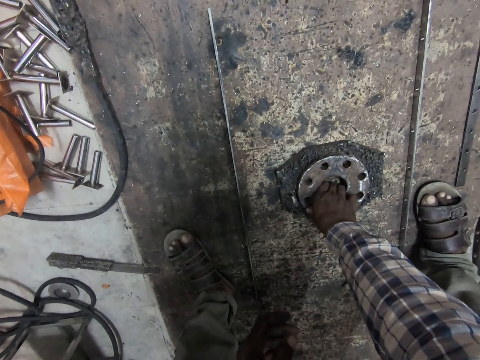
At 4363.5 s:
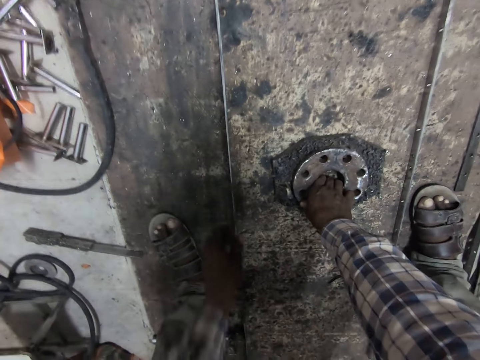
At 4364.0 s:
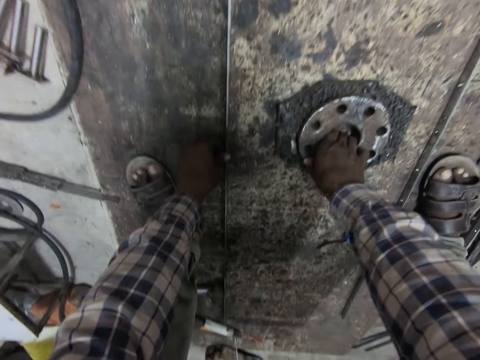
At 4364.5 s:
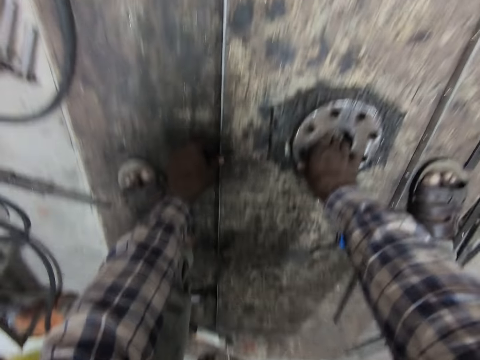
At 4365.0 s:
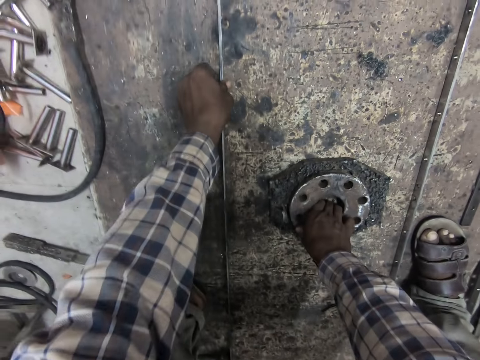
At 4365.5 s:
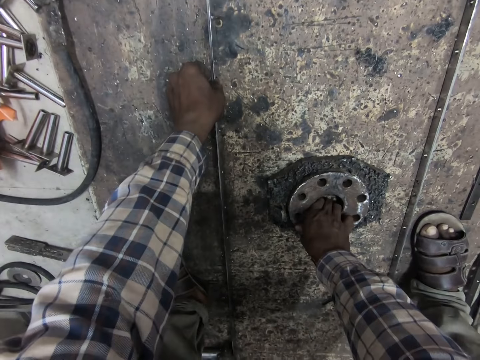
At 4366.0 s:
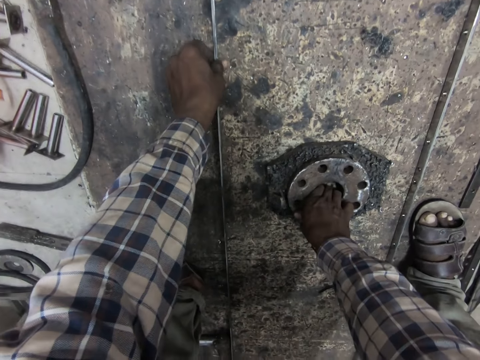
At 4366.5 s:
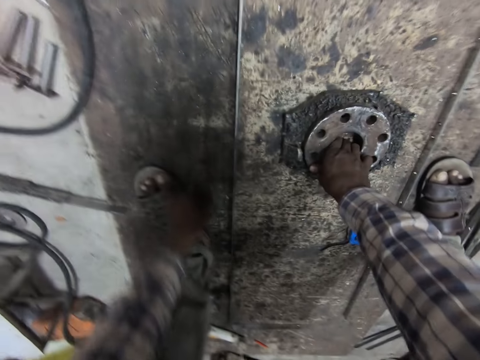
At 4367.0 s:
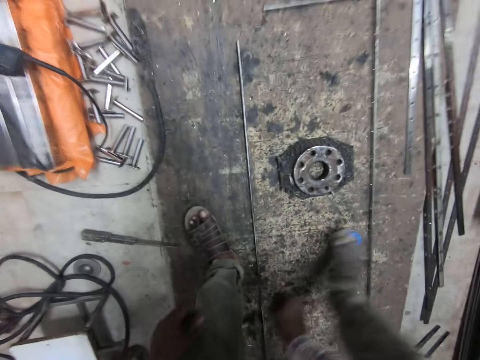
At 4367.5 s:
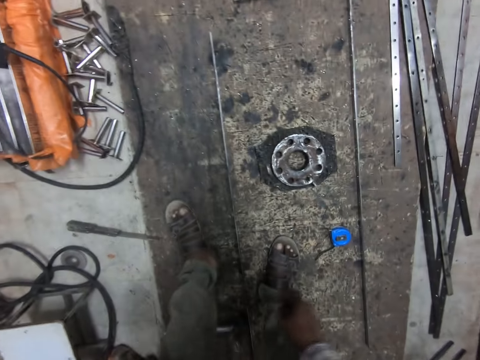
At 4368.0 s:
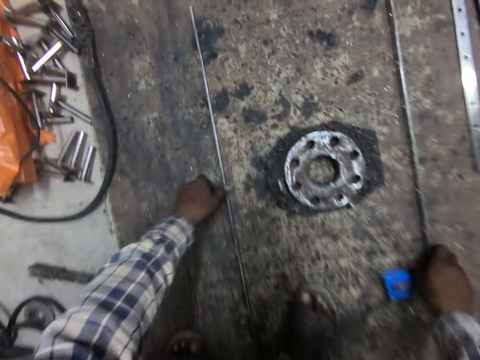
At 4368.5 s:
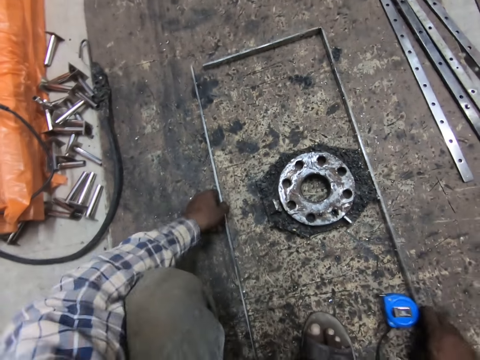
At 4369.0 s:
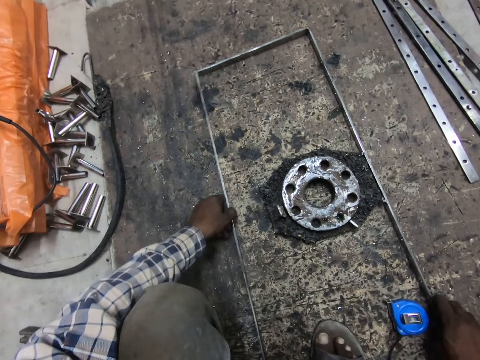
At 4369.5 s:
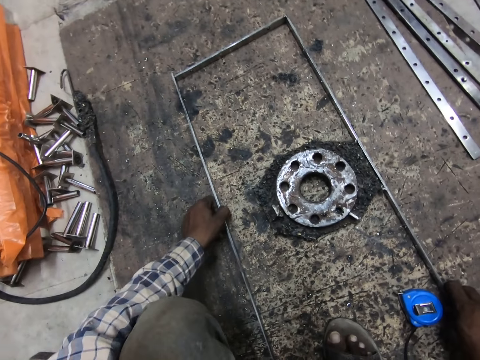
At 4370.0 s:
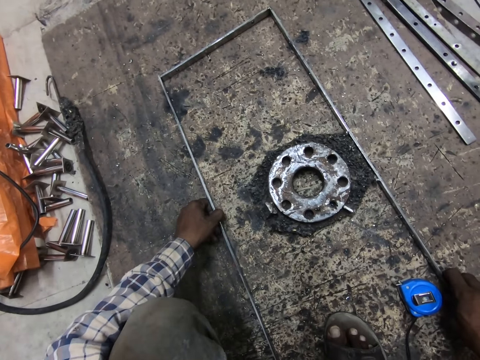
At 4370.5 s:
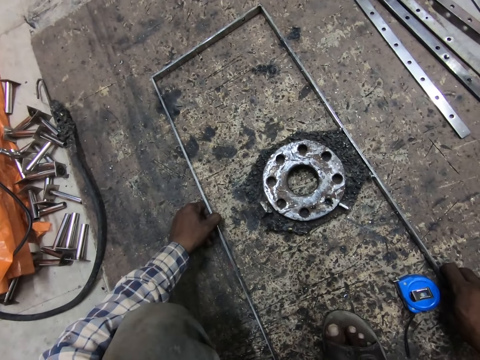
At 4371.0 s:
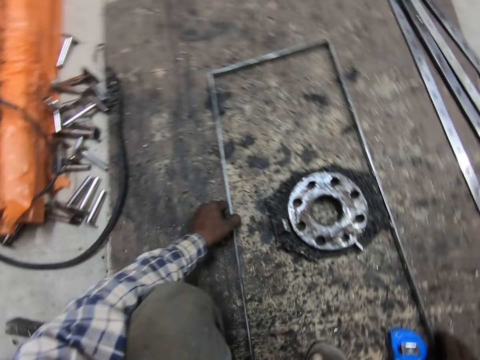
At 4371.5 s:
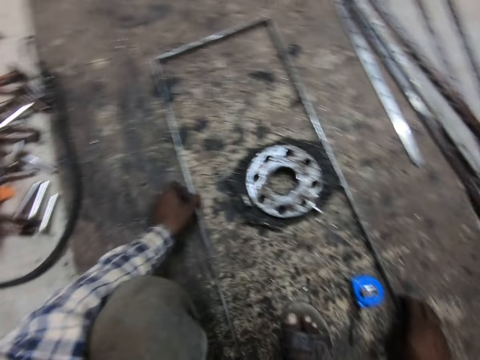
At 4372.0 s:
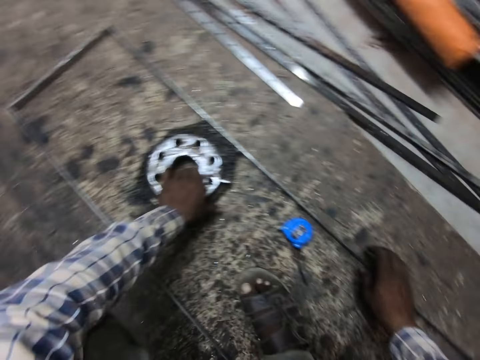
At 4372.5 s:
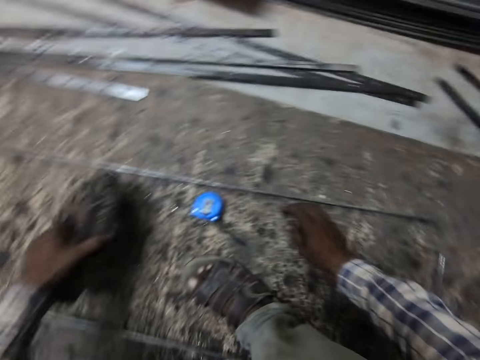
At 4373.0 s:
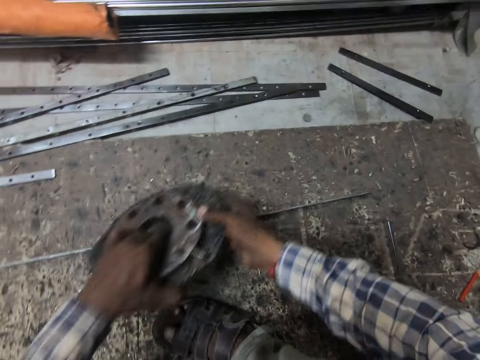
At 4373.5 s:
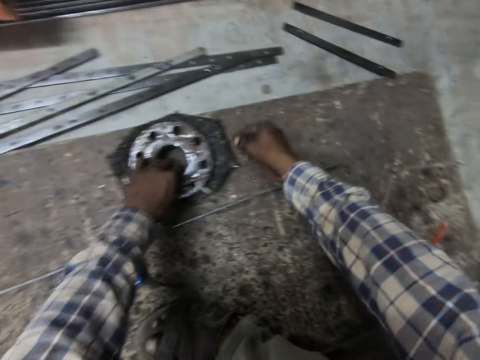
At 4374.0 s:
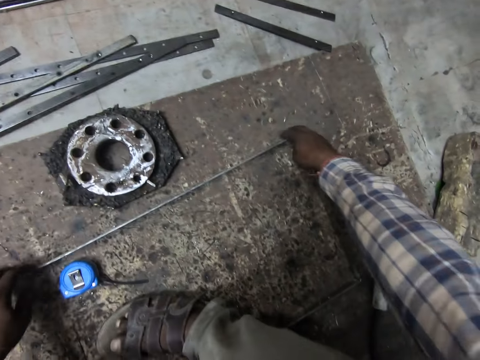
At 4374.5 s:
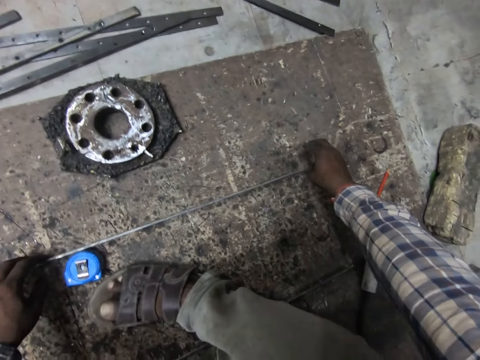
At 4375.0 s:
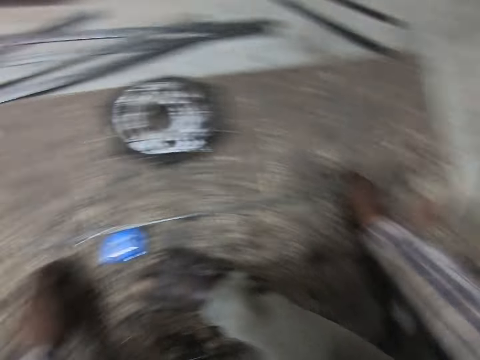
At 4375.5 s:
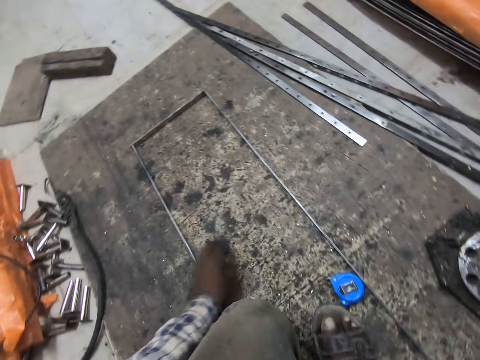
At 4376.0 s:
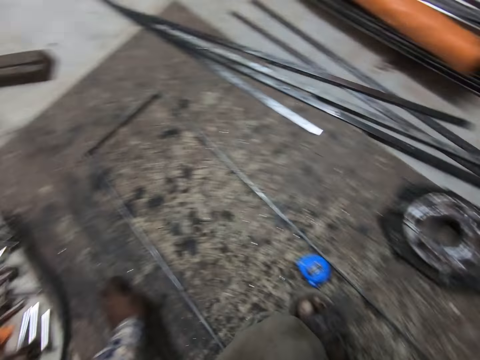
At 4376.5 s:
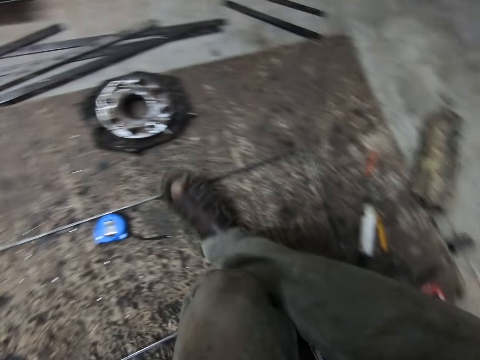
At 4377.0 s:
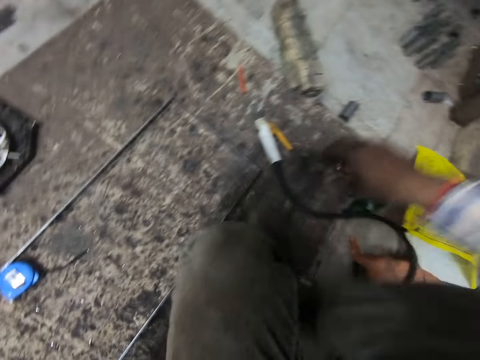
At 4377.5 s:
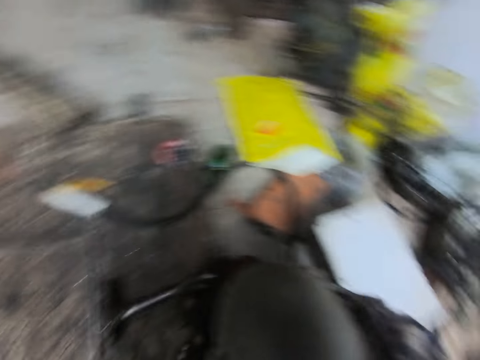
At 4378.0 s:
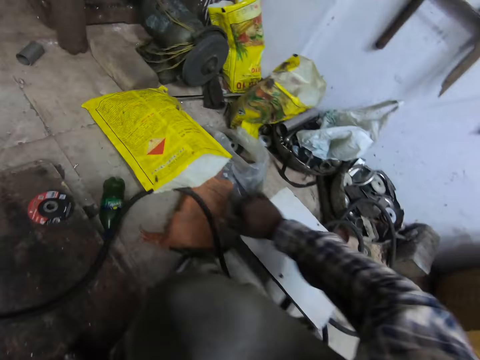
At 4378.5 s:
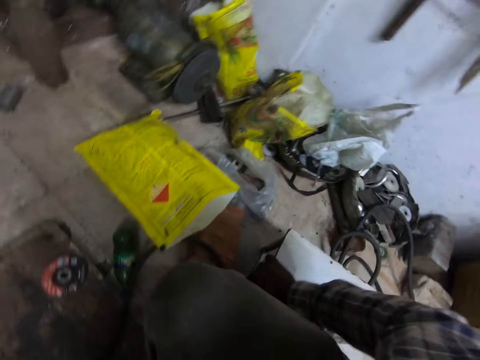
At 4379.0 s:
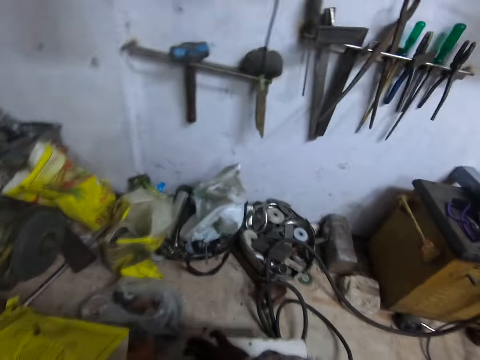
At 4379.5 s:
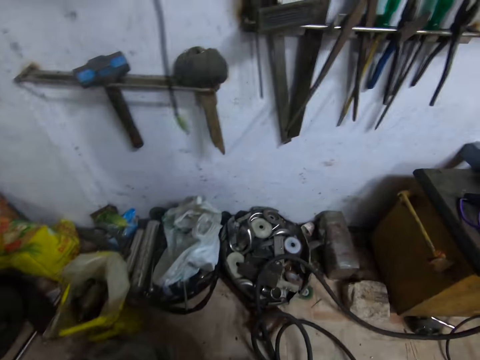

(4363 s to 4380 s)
The camera wearer touches the metal. He checks the welded metal with his left hand. He moves a hand away from the metal. He touches the metal. He moves a hand away from the metal. He moves a hand away from something. He moves his right hand. He squats. He moves the metal. He holds the welded metal with his right hand and the other welded metal with his left hand. He carries the metal gauge from the floor with his left hand. He removes his hands from the metals. He holds something with the other hand. He drops the metal gauge on the floor. He removes his right hand from something. He removes the other hand from the metal. He moves the welded metal on the floor. He looks around. He removes a hand from the metal. He touches the metal. He removes a hand from the metal. He moves his right leg. He moves the hammer. He touches the bench.

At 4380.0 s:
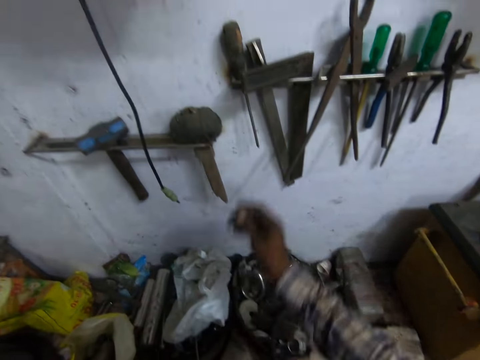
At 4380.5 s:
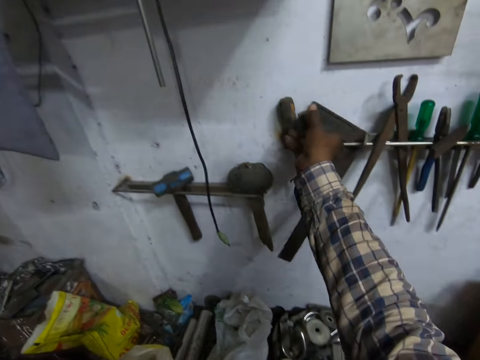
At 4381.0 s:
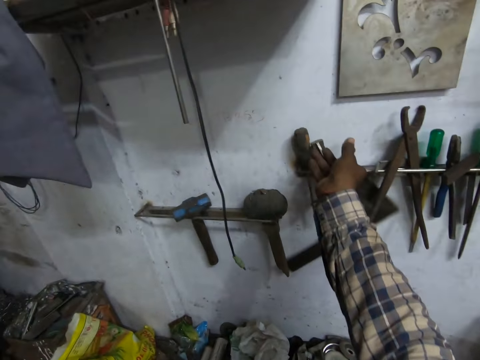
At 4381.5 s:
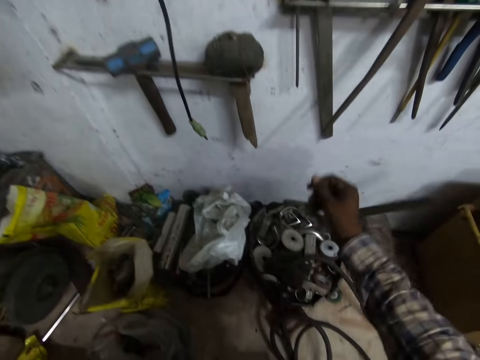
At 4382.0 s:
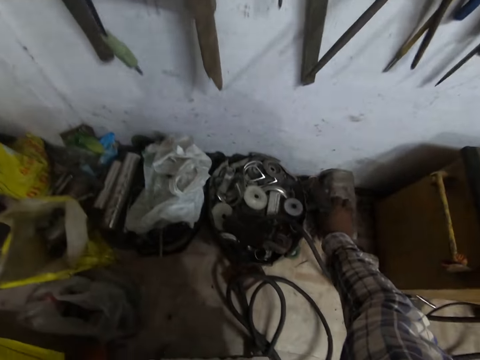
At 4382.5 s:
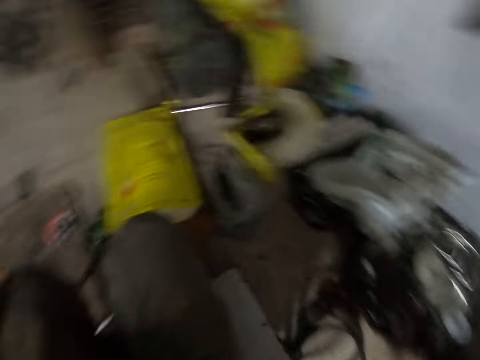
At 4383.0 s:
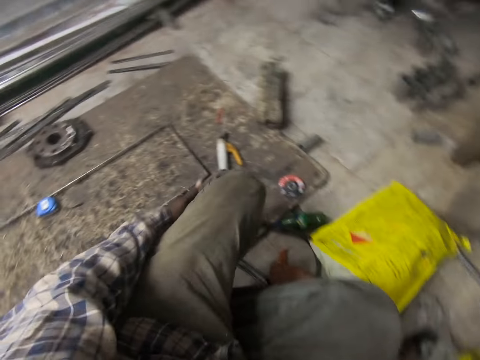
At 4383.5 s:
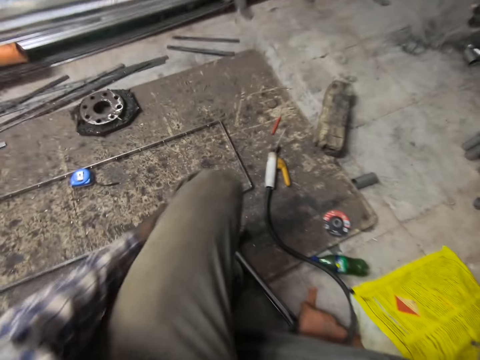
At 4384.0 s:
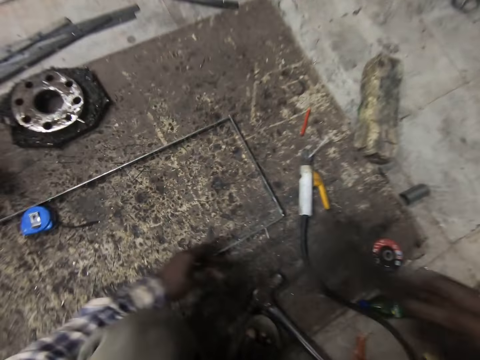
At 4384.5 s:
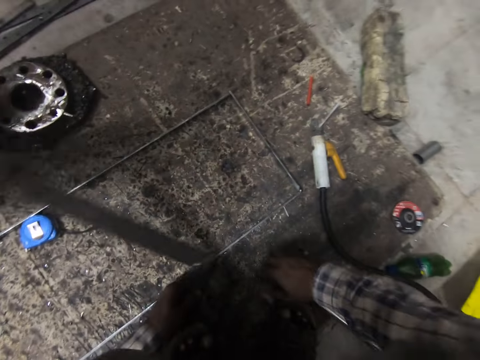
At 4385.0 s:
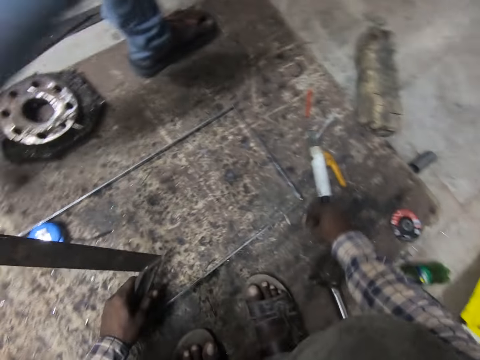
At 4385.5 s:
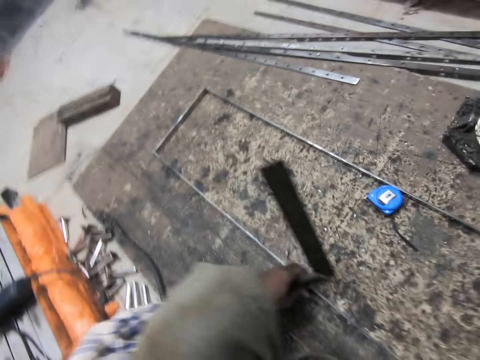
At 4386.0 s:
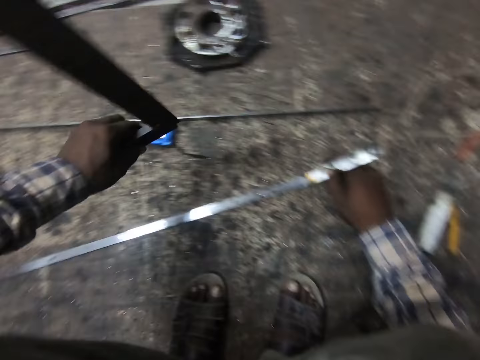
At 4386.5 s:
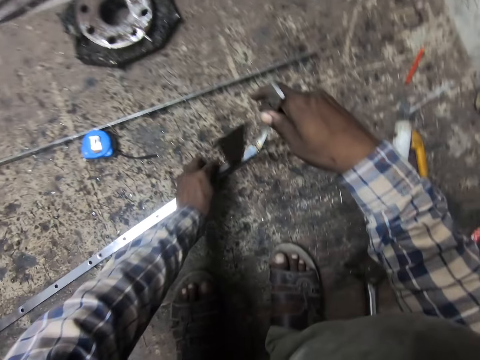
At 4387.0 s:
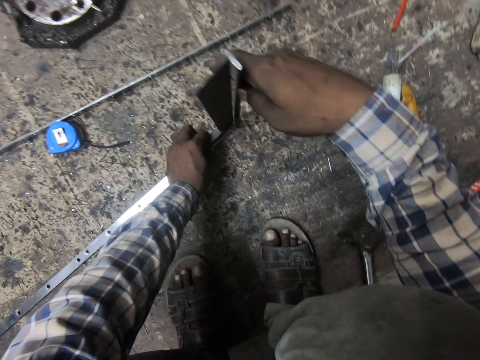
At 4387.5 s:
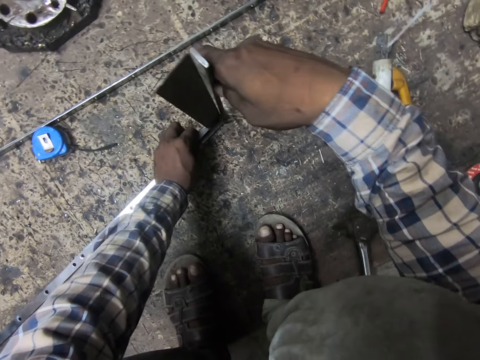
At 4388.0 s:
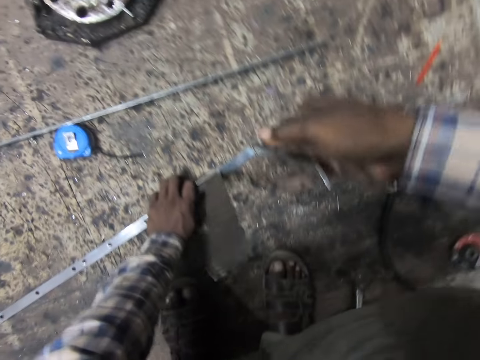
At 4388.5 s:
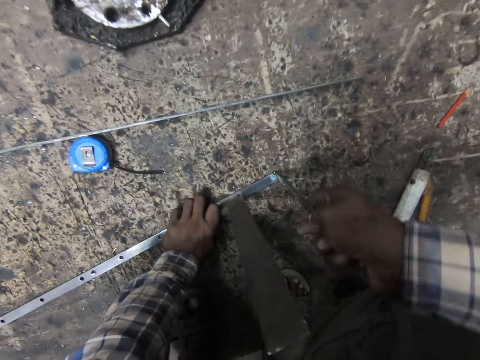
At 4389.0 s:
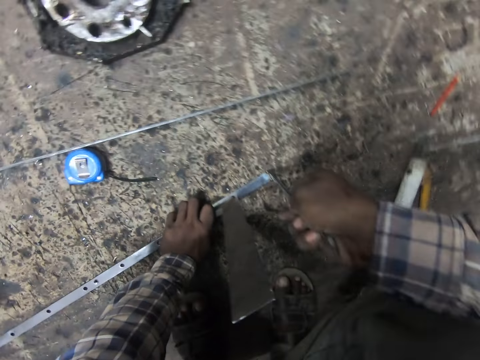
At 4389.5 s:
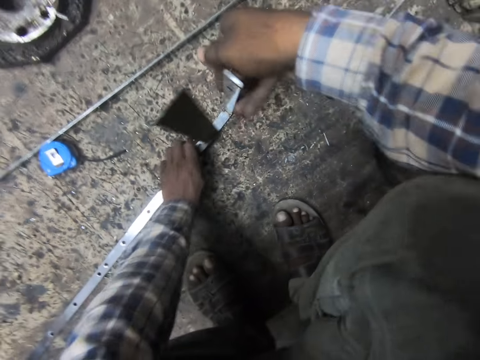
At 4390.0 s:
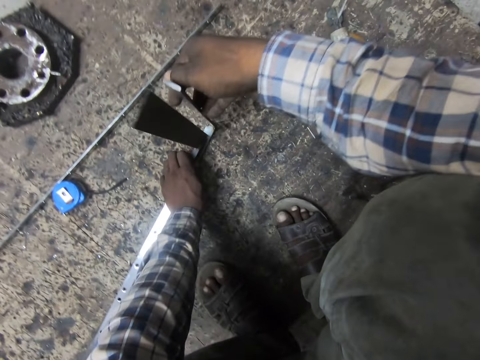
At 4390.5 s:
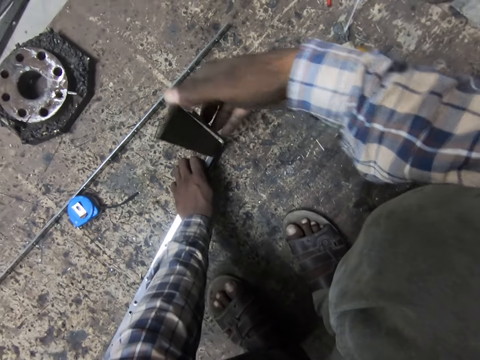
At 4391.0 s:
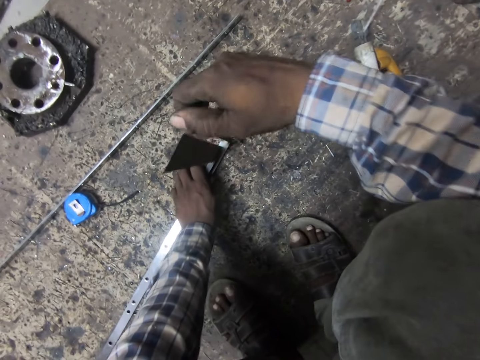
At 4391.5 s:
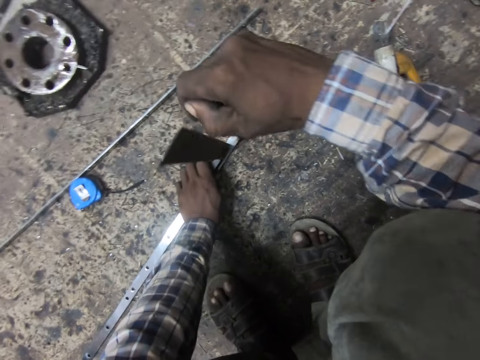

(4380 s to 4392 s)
The camera wearer lifts his hand. He tries picking a set square or ruler from the wall with his right hand. He holds the ruler. He turns the other direction. He passes the set square from his right hand to his left hand. He moves a tool, the hammer, on the floor with his right hand. He holds the ruler with the other hand. He holds the metal. He picks the welded metal from the floor with his right hand. He puts the ruler on the metal. He measures the welded metal with the set square. He moves the ruler away. He presses the metal. He moves the ruler. He moves the metal.
